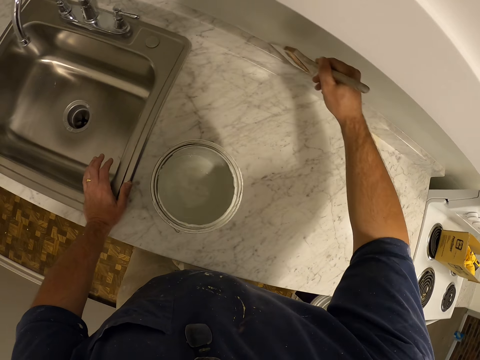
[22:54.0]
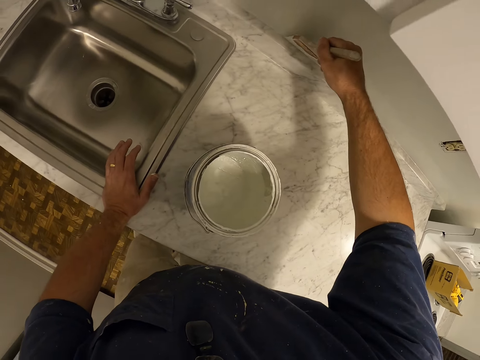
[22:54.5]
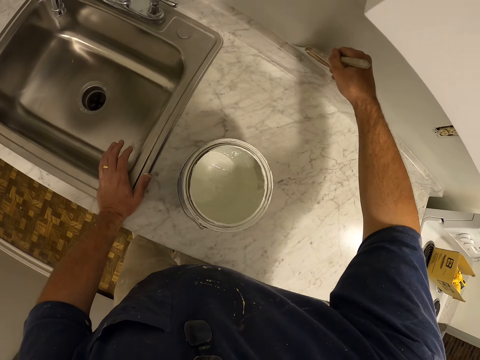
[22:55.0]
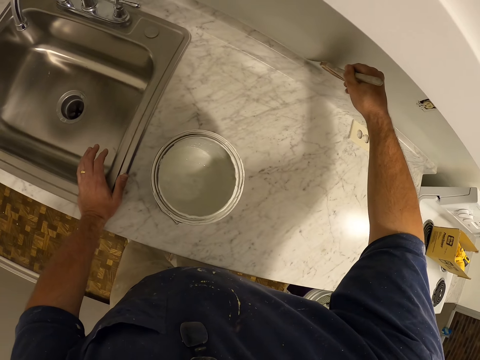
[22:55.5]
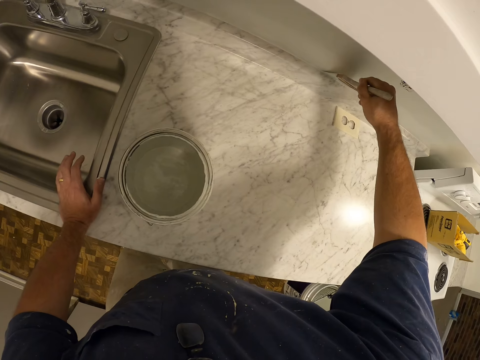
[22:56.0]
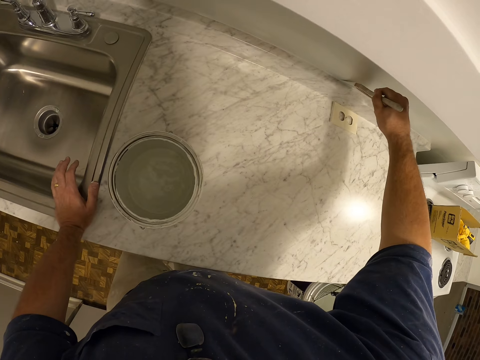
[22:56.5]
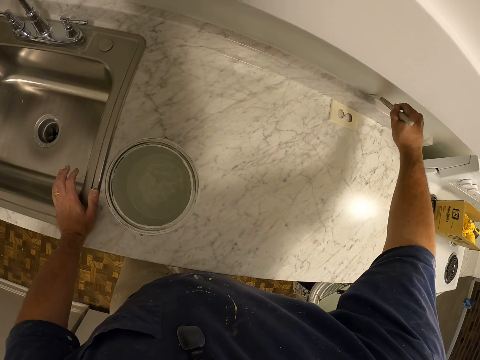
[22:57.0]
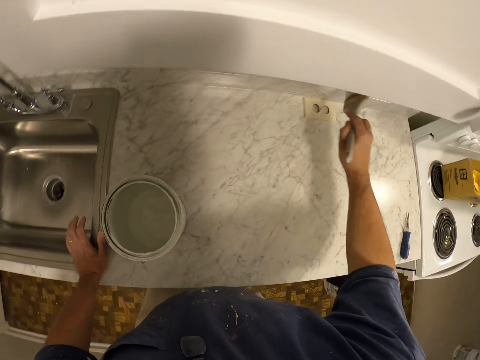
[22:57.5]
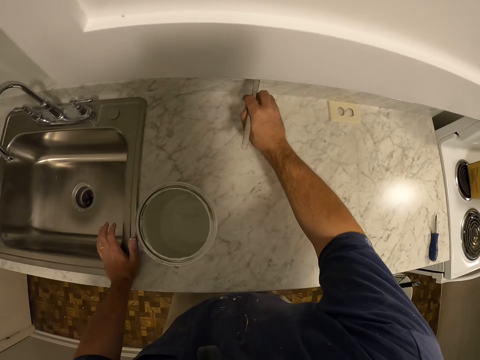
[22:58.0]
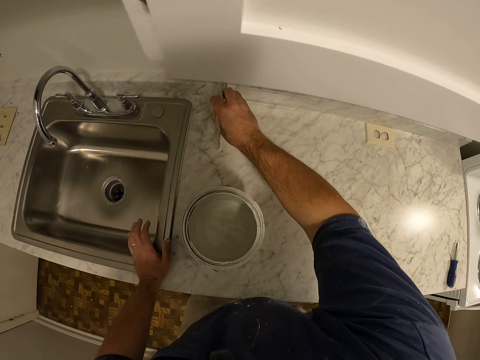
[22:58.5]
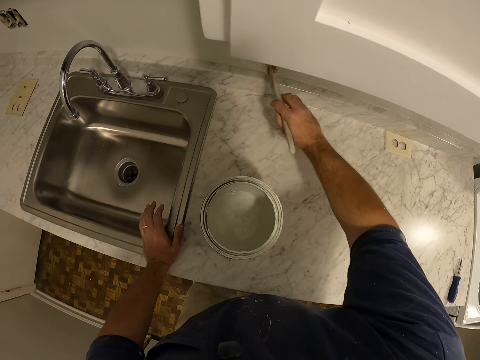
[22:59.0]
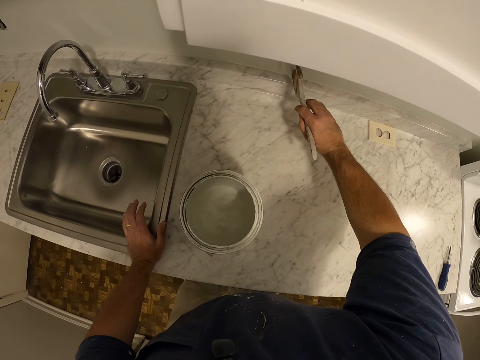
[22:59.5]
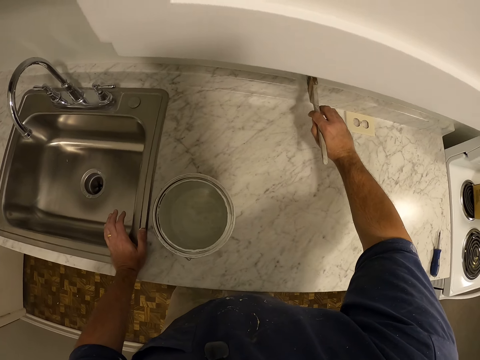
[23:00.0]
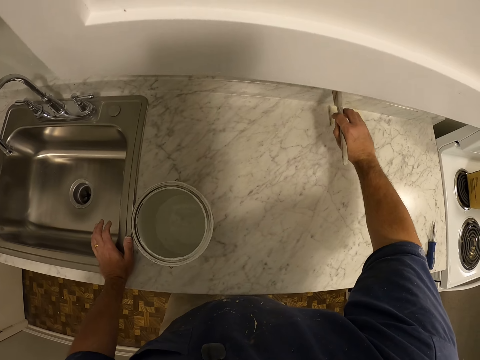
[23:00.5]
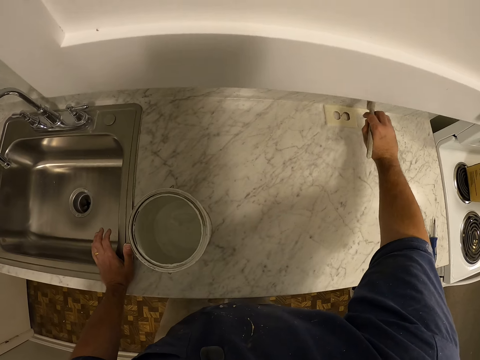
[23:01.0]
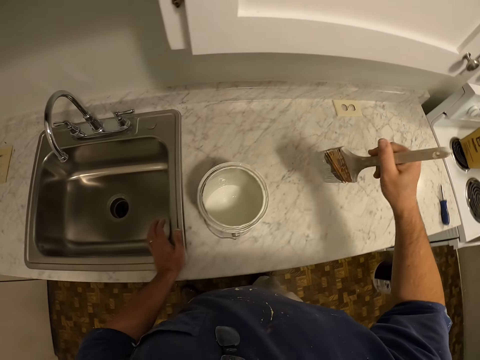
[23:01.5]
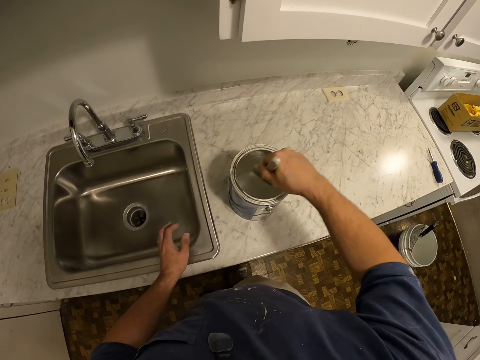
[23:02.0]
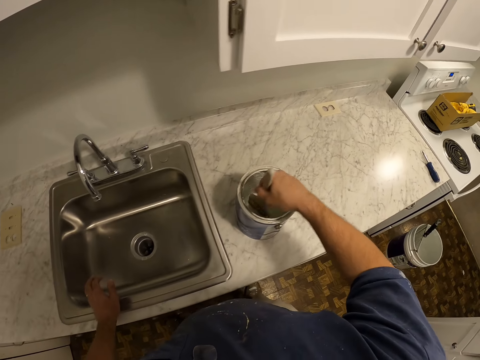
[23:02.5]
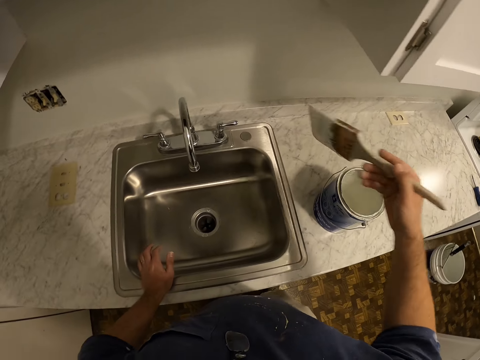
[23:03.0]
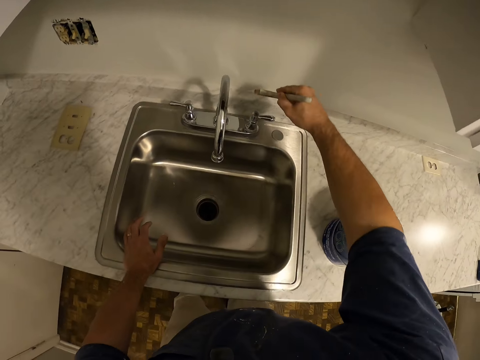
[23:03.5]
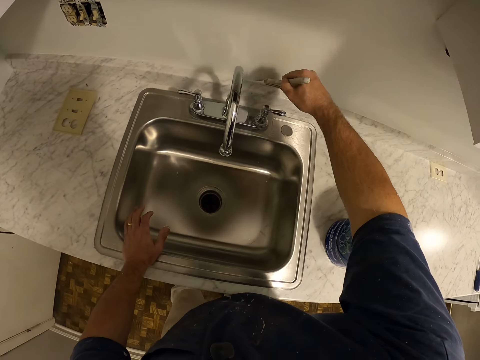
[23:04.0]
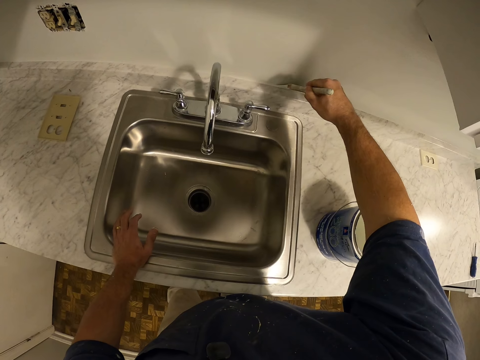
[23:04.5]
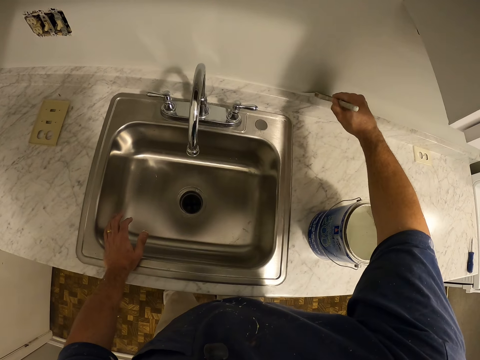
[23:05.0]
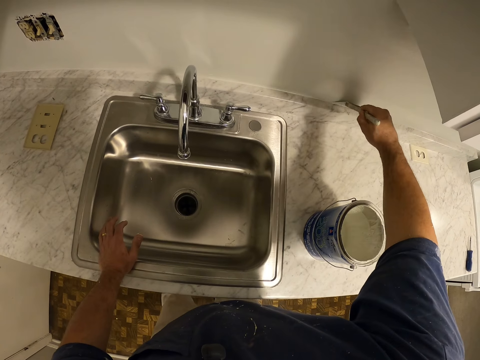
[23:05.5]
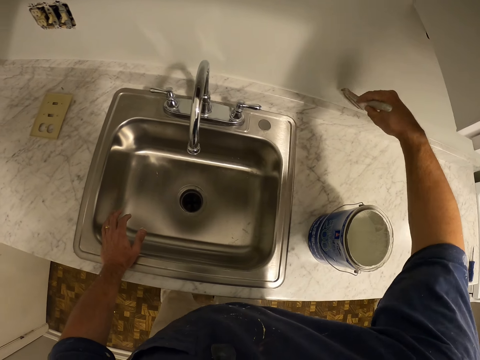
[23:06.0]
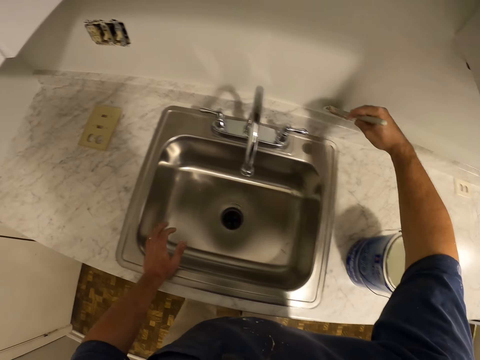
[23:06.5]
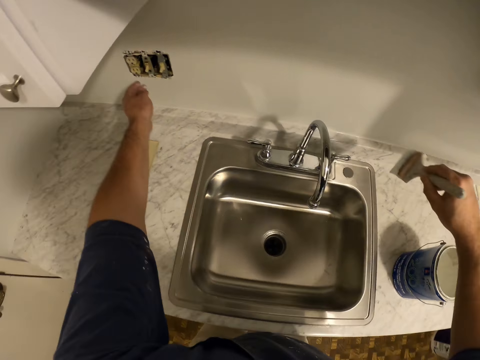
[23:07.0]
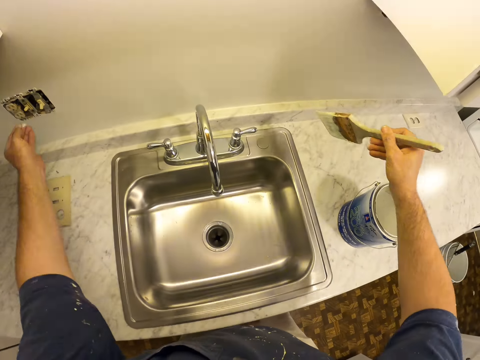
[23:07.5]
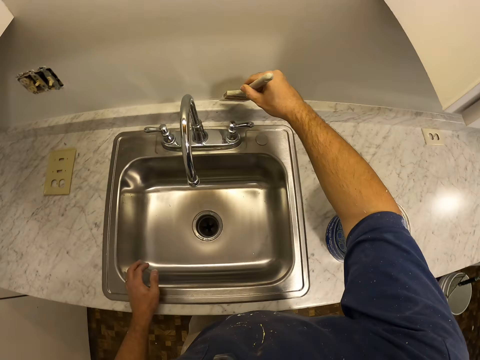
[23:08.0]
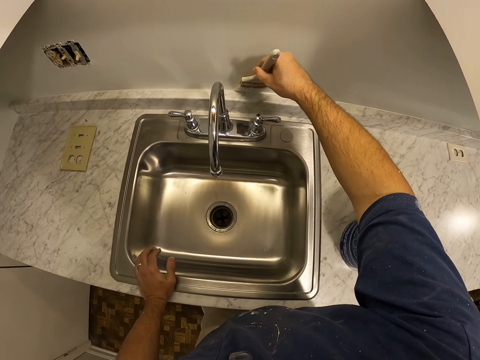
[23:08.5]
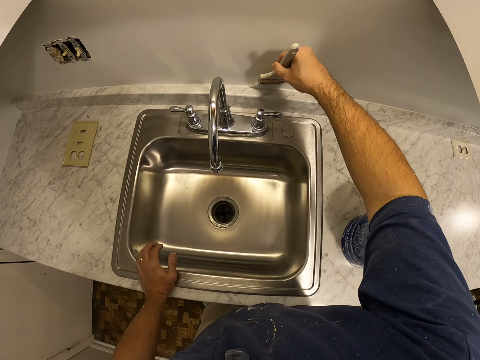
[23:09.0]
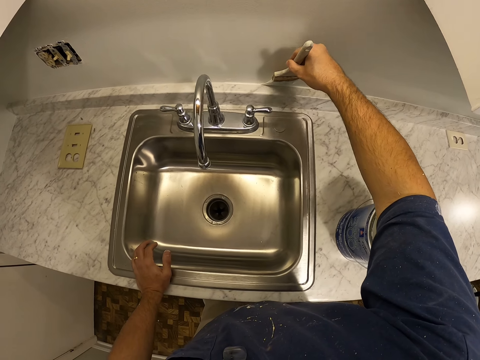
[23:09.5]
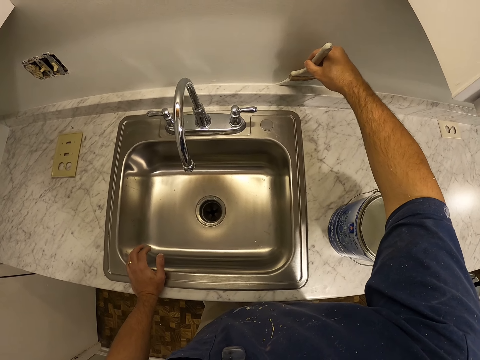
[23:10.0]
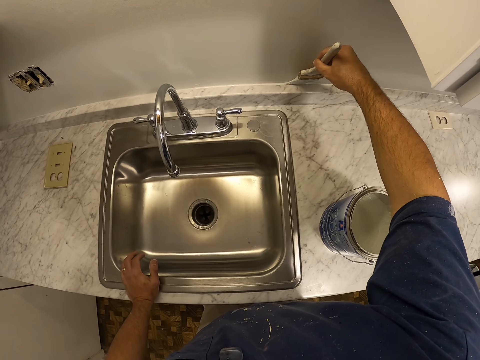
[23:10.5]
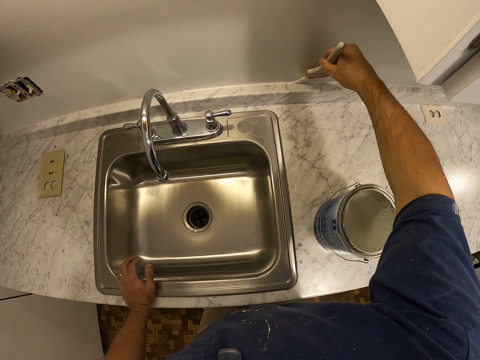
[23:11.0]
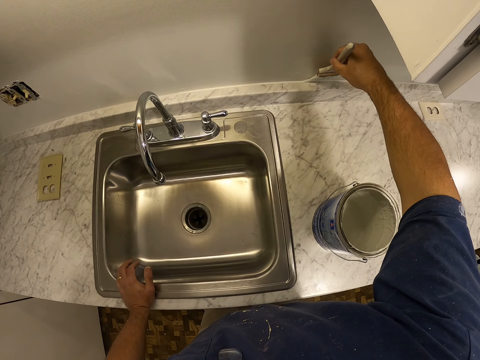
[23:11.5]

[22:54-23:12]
The camera wearer gets more paint from the paint container with the paint brush. He removes the paint brush from the paint. He paints the wall of the kitchen with the paint brush. He switches on the light with his left hand. He switches off the light. He paints the wall of the kitchen with the paint brush.

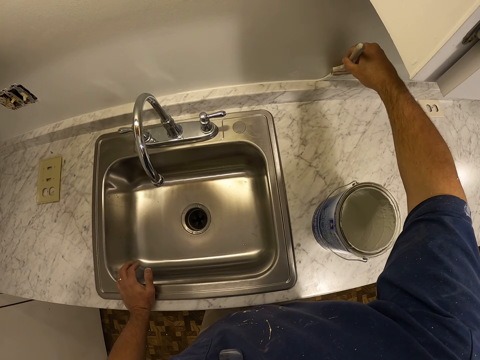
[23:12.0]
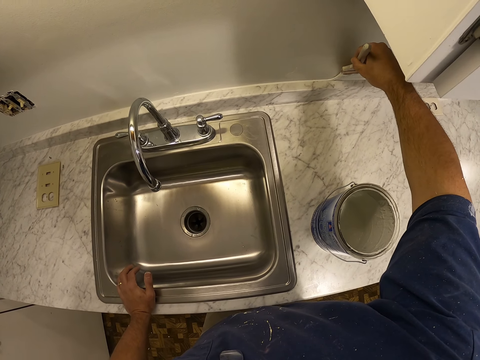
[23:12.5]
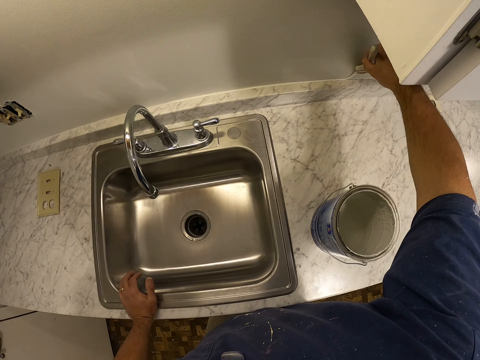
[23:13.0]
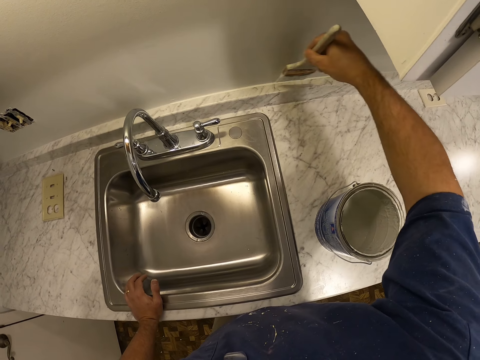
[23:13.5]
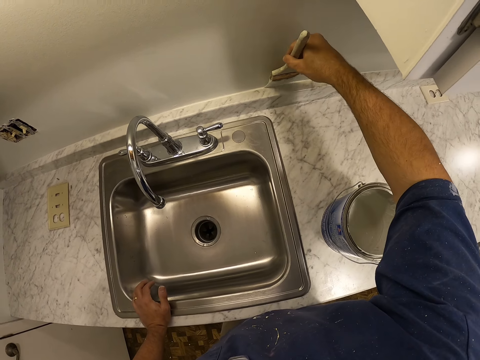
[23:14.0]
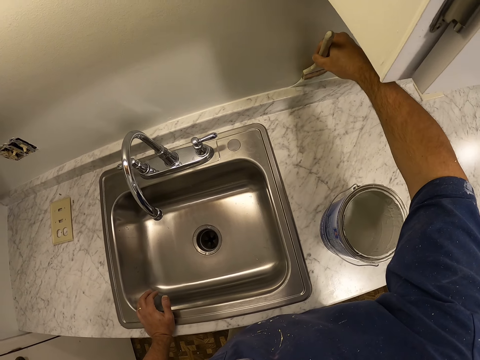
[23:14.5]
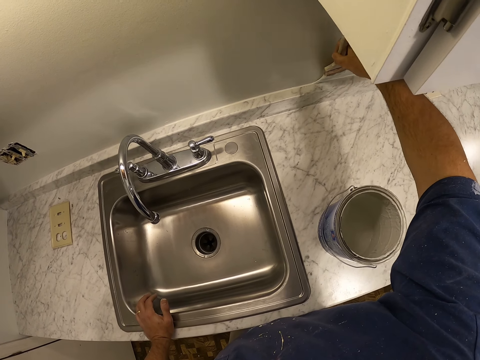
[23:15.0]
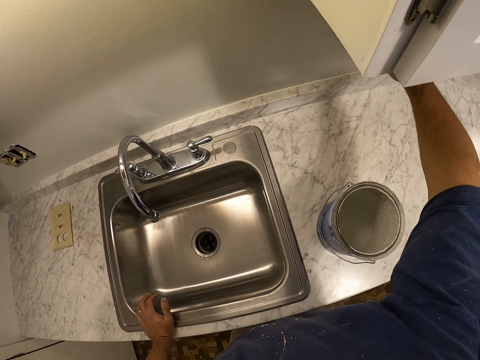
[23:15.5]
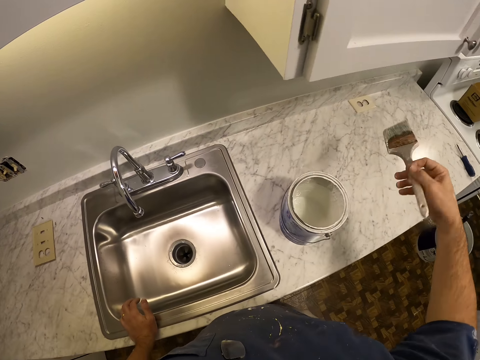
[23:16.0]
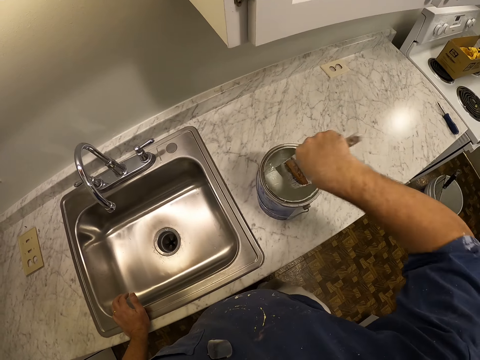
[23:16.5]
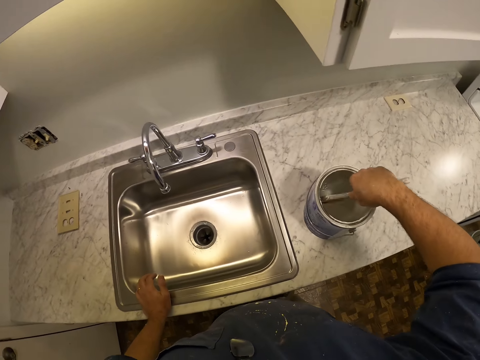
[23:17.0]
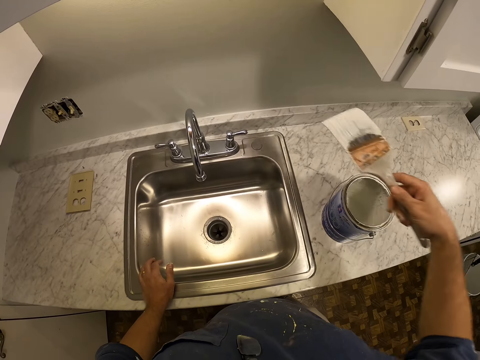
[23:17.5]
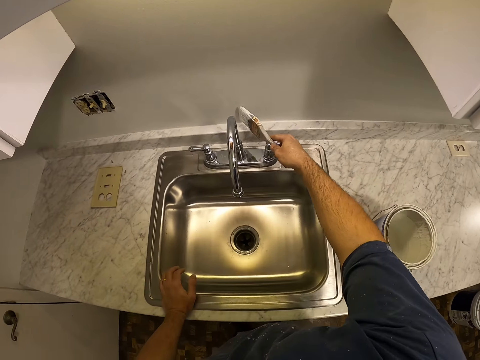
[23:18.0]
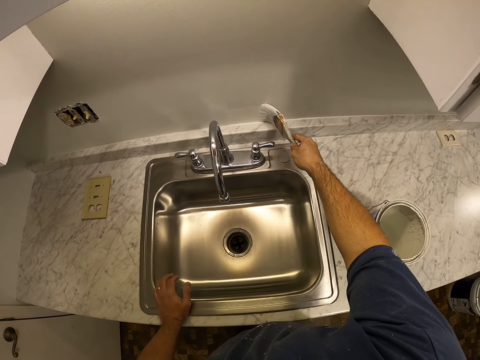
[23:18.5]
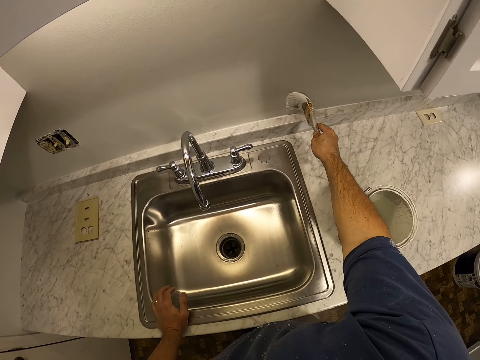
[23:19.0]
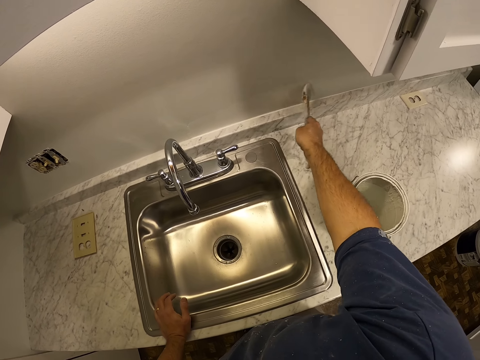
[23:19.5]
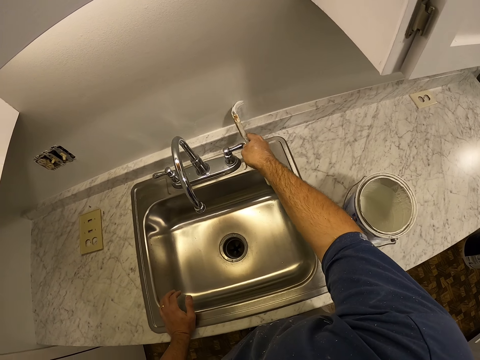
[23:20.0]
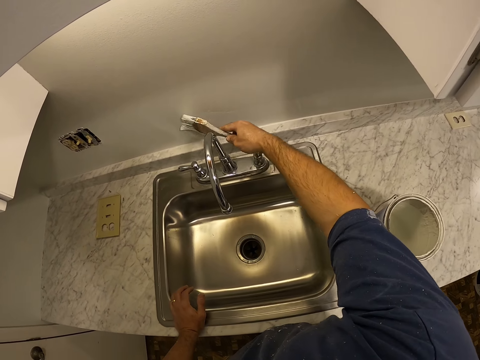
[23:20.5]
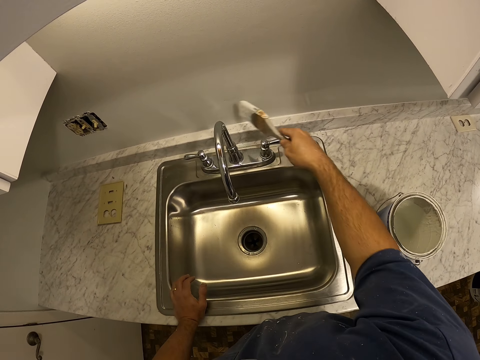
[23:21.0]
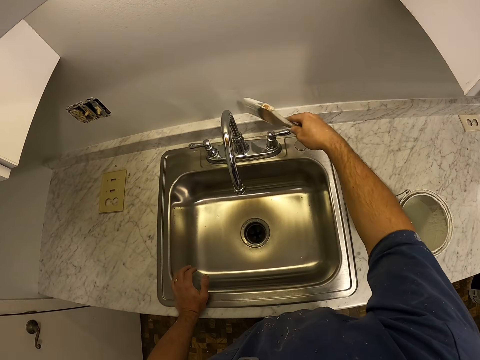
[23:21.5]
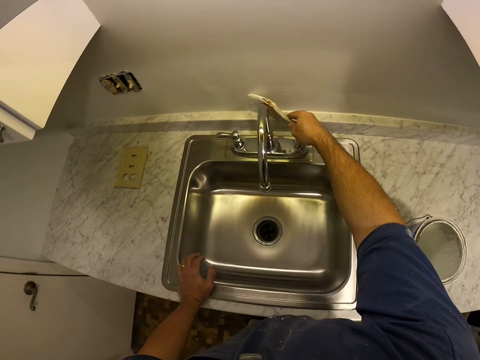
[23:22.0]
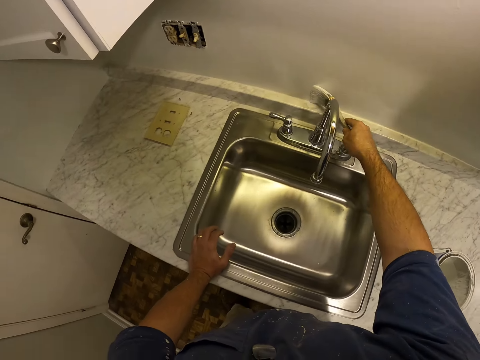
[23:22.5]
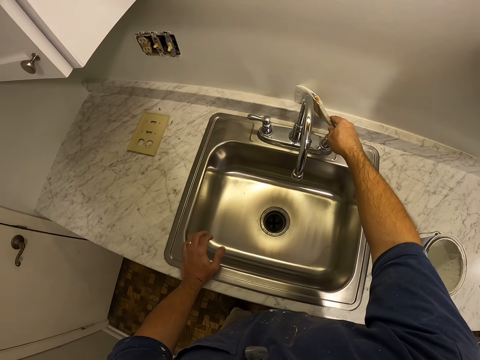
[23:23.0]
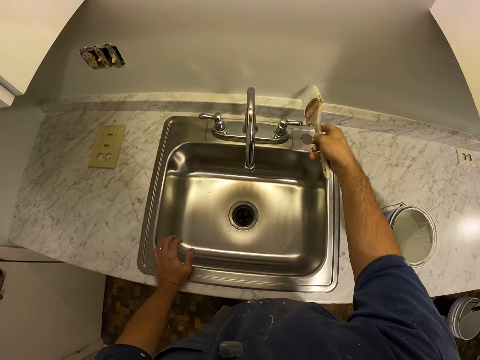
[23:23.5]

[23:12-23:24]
The camera wearer gets more paint from the paint container with the paint brush. They remove the paint brush from the paint. They paint the wall of the kitchen with the paint brush.
